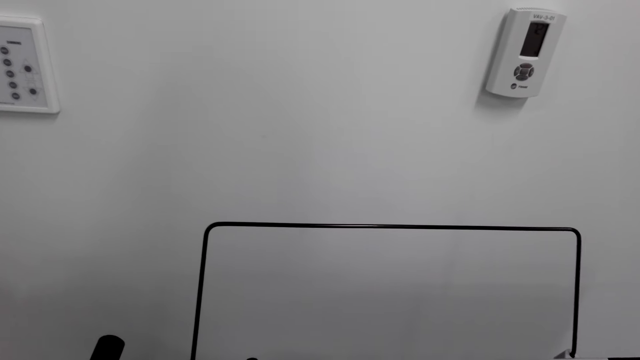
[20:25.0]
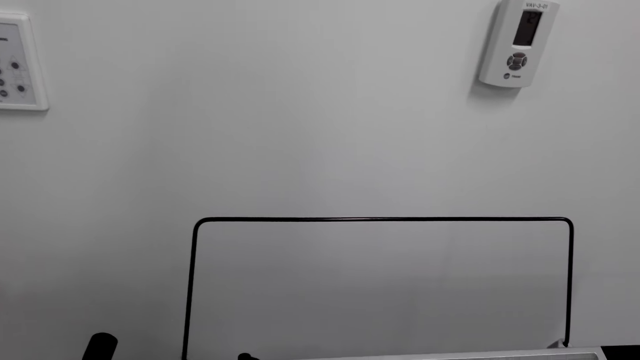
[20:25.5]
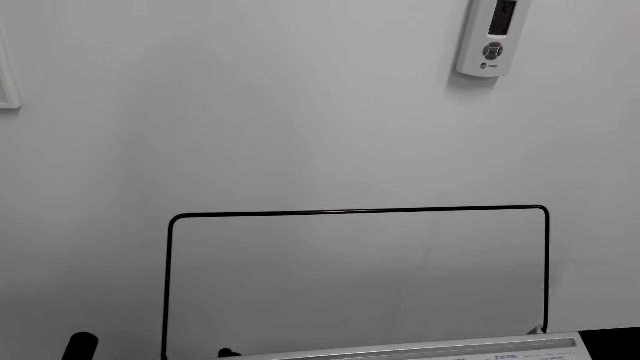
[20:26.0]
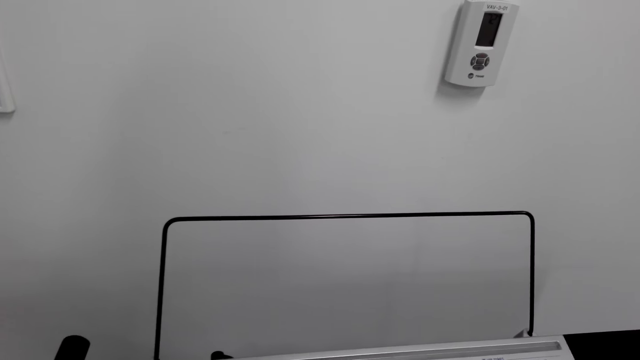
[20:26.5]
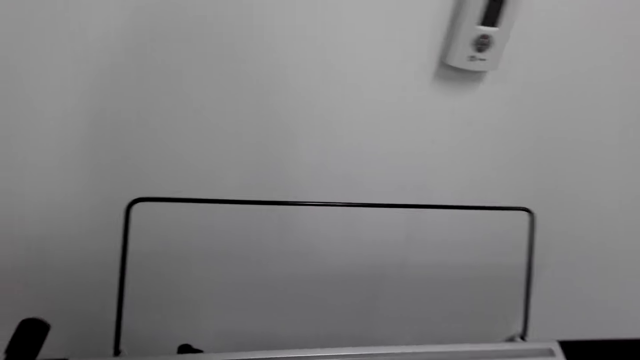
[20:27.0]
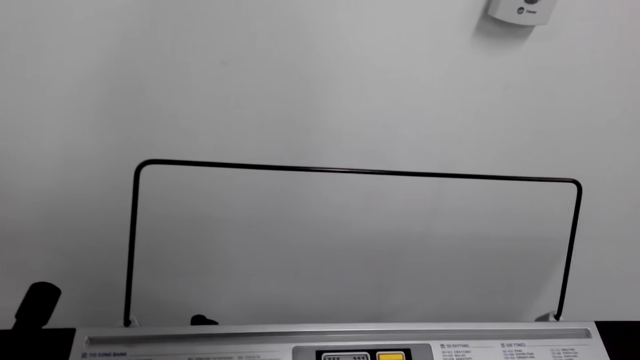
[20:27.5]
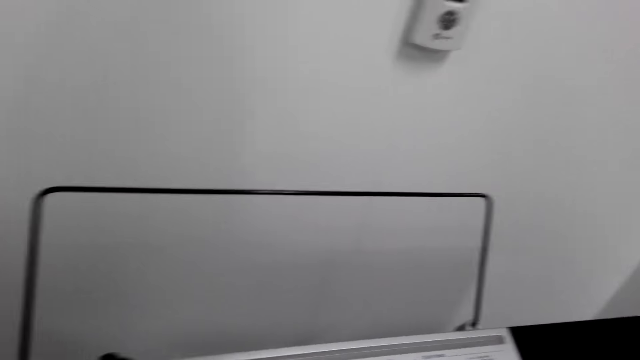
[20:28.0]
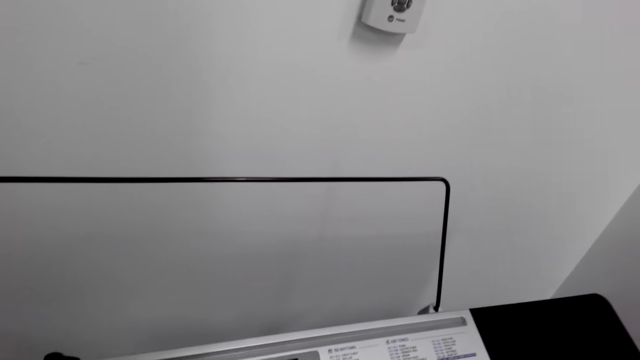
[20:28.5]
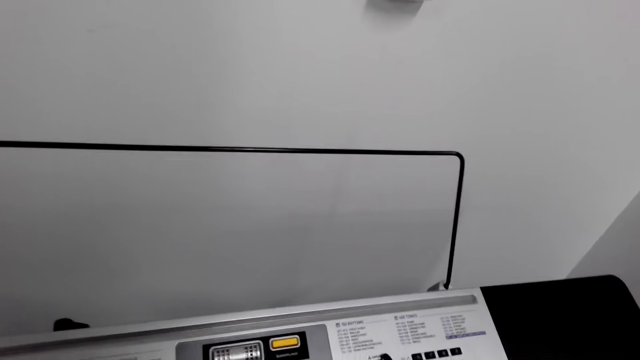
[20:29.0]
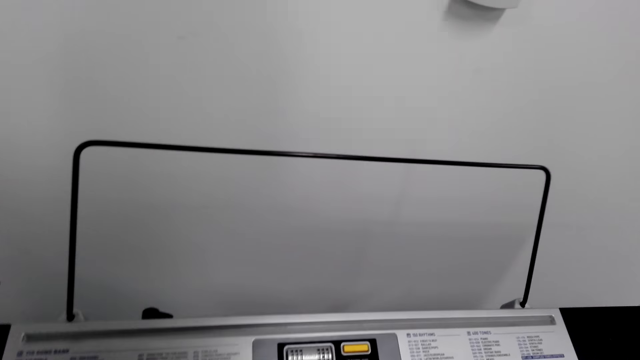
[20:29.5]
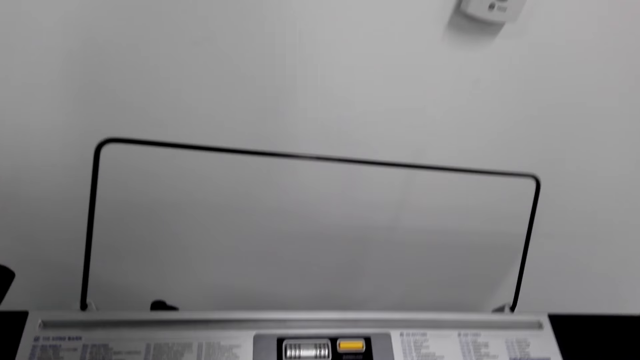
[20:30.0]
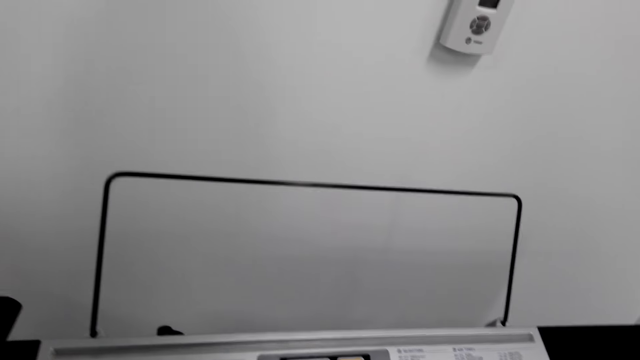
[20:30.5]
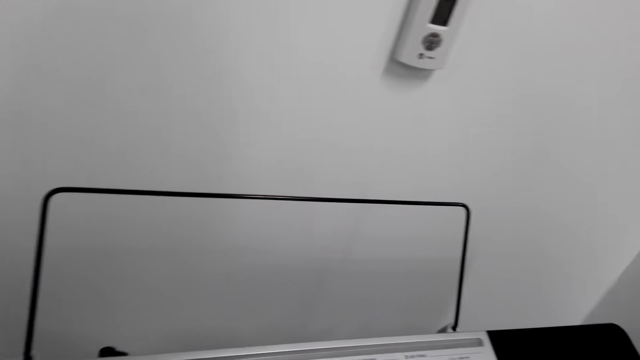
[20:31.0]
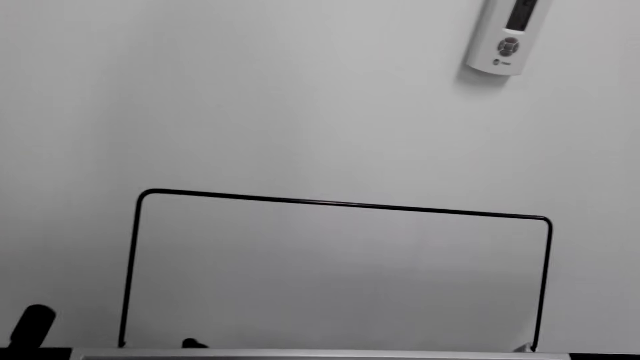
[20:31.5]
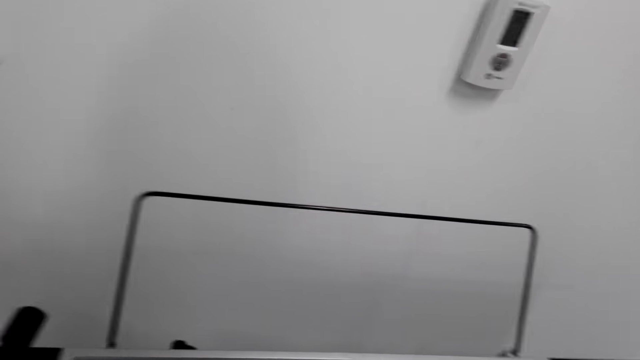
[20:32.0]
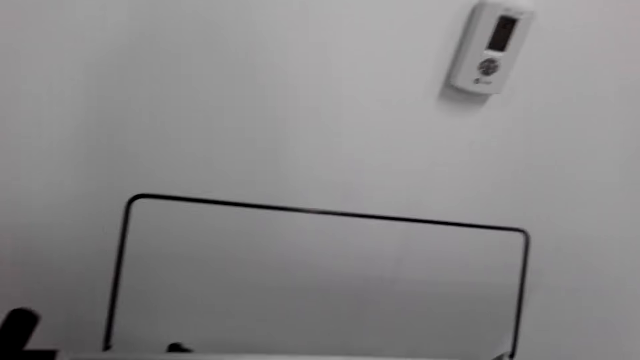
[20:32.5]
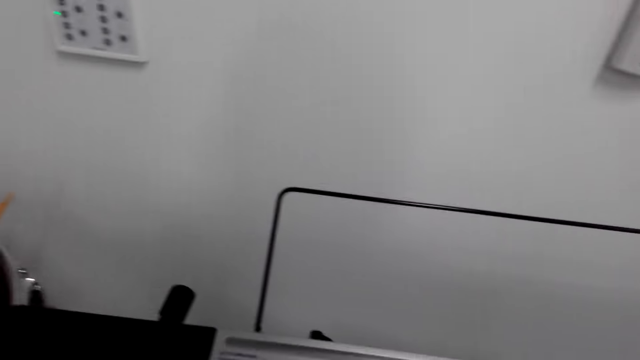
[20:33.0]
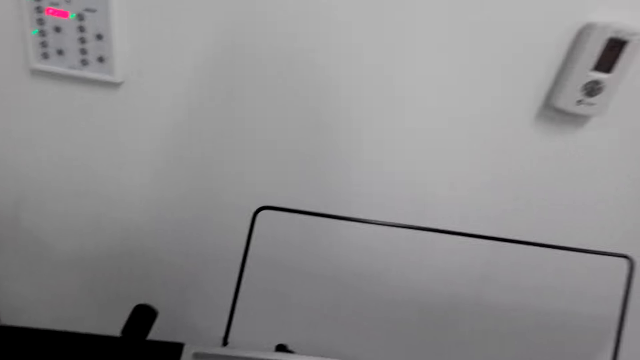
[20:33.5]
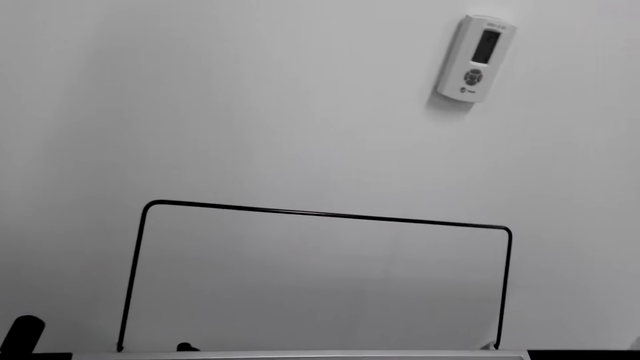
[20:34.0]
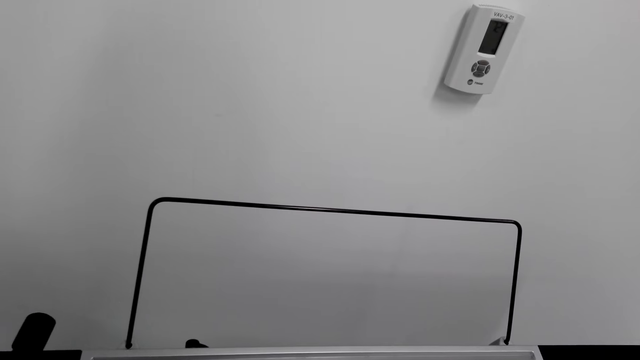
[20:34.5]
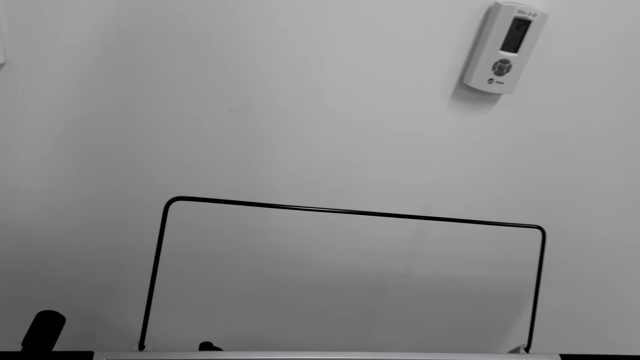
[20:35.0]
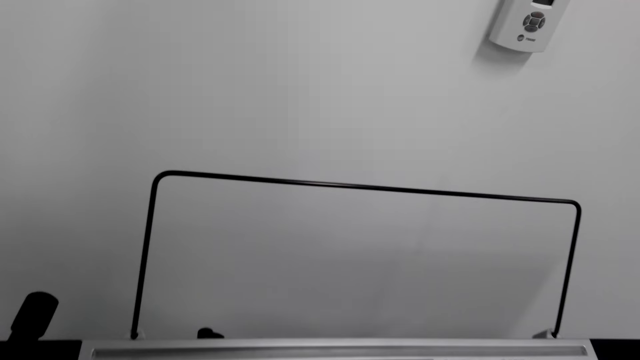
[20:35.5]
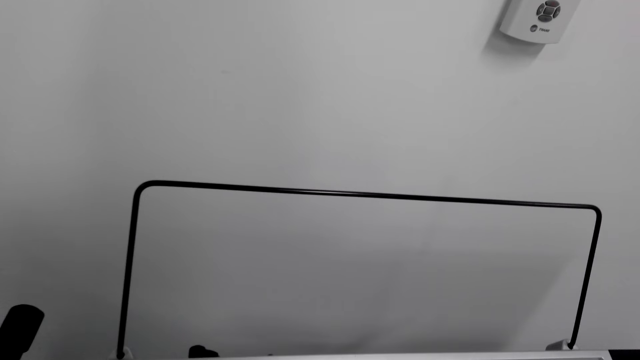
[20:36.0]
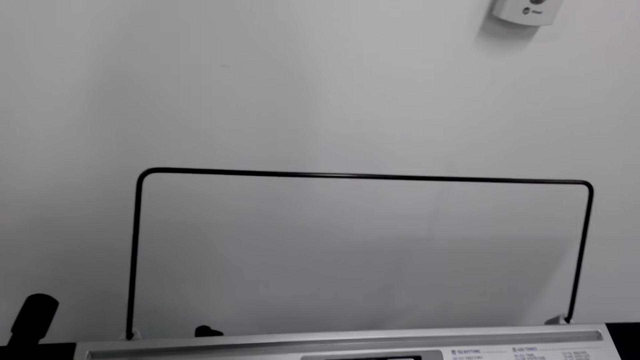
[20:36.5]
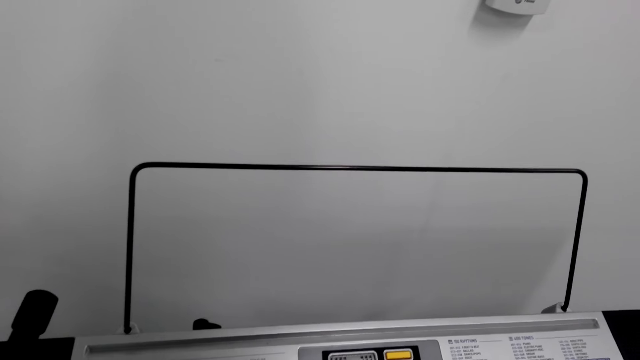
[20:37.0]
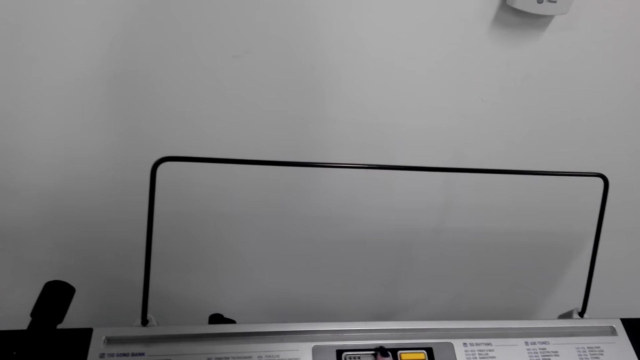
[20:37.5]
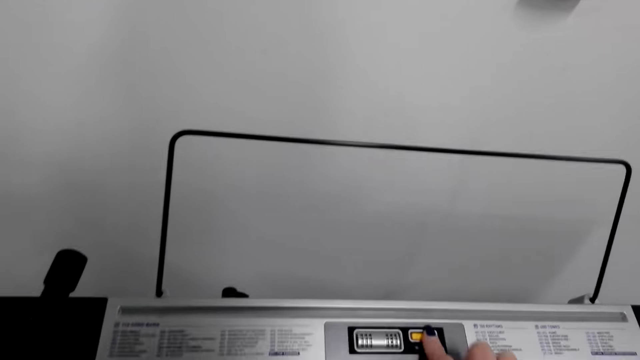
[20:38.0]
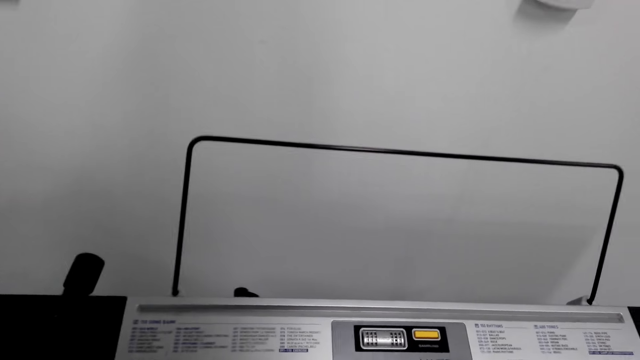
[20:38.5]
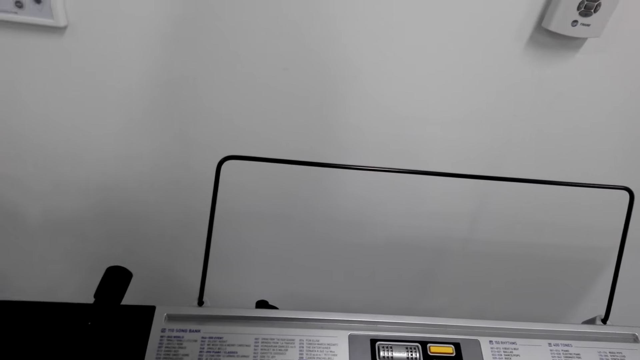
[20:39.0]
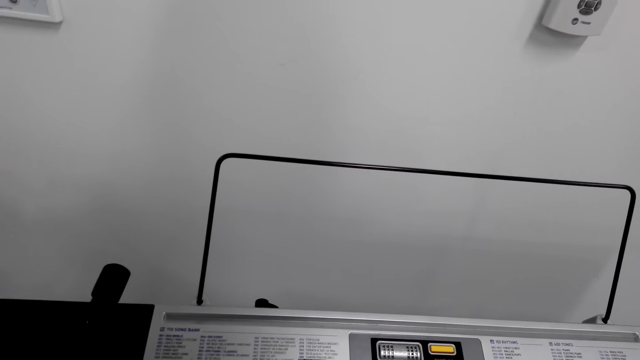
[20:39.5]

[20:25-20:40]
The camera wearer plays the keyboard. They stare around.

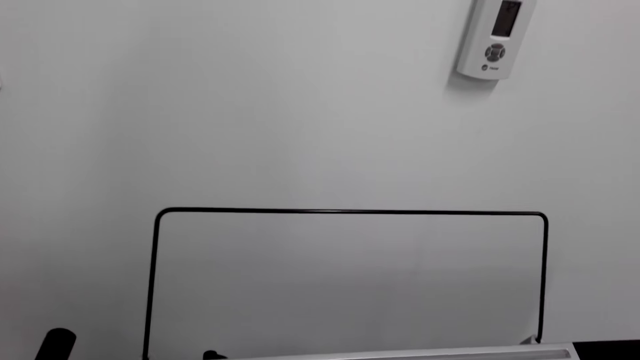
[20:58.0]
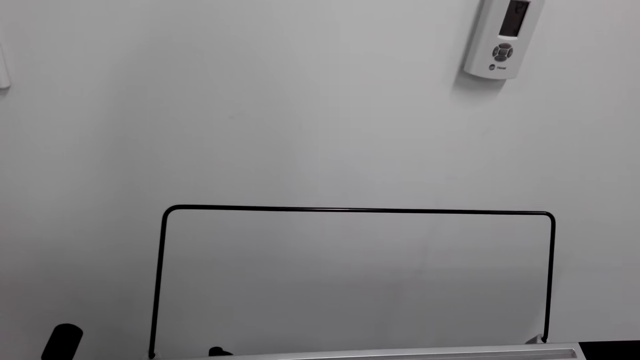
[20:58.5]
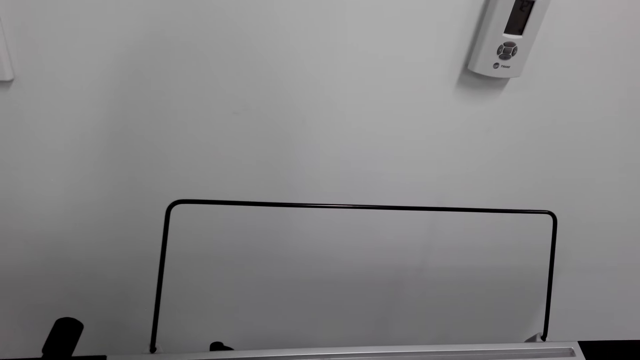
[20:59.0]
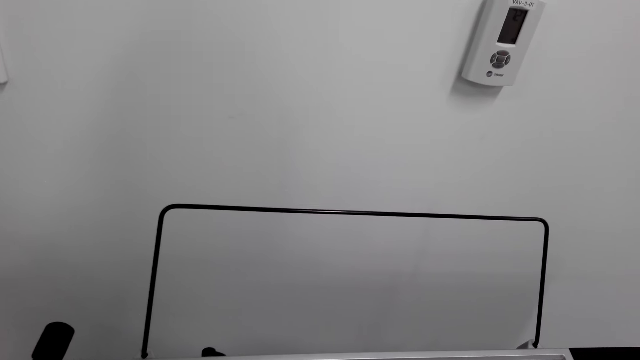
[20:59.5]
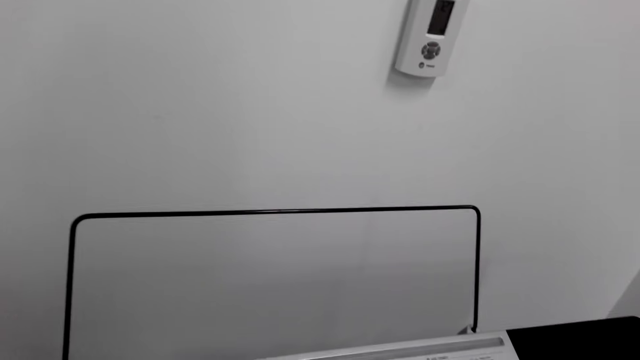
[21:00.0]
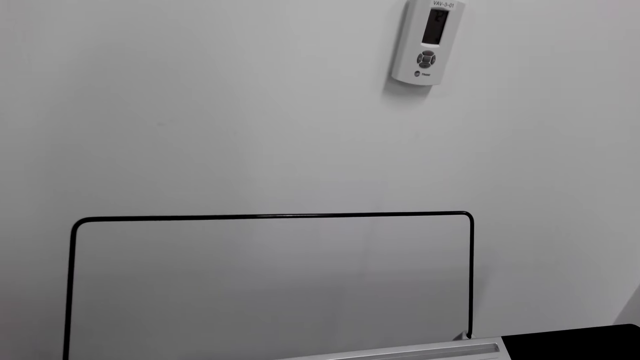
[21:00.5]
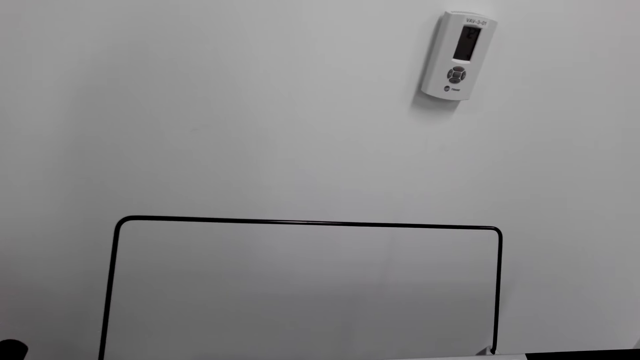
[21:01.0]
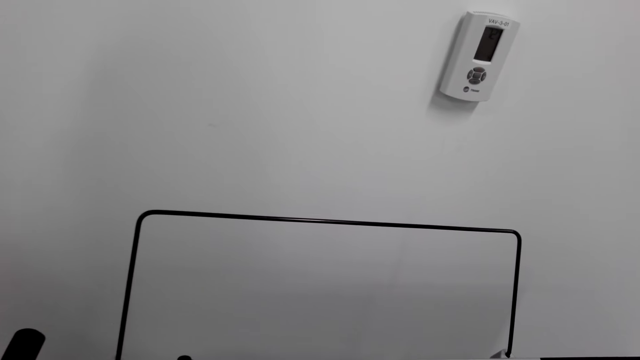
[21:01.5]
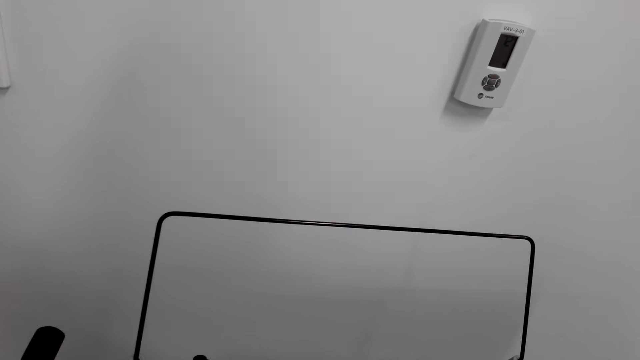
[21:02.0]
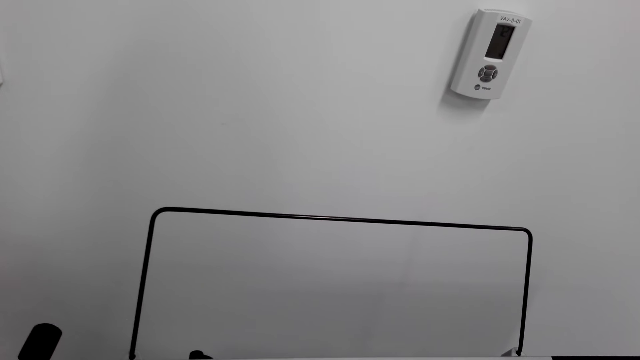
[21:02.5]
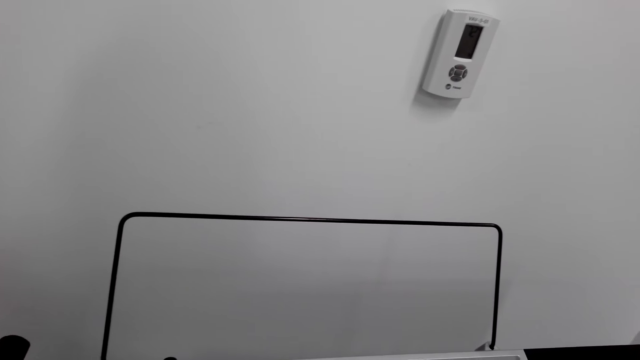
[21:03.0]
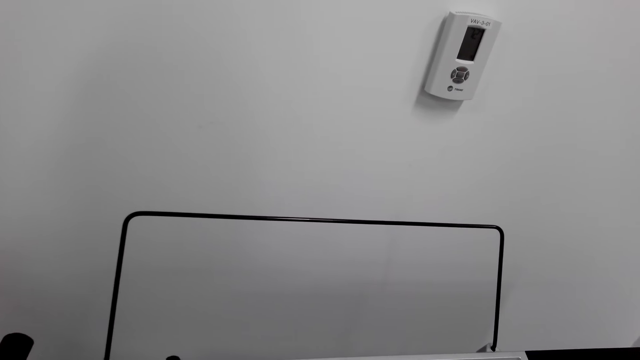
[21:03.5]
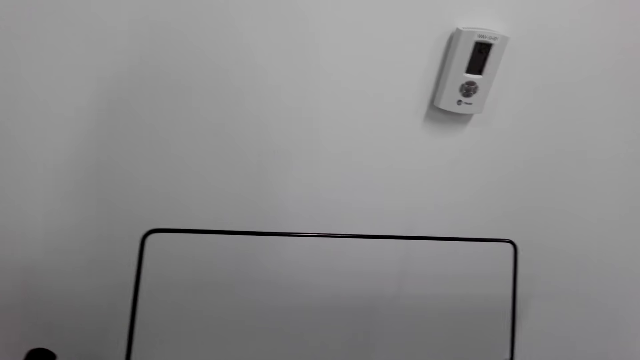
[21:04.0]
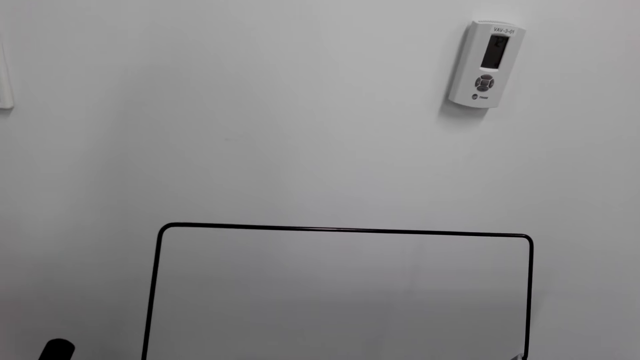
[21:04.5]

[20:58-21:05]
The camera wearer plays the piano.
